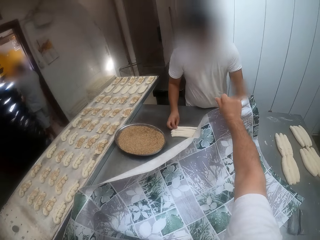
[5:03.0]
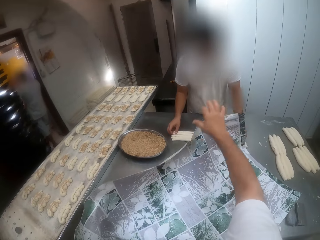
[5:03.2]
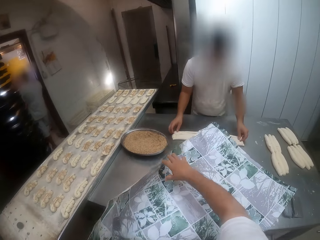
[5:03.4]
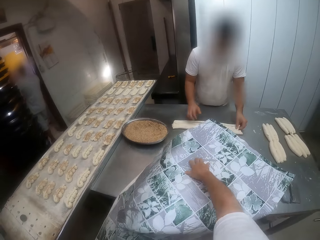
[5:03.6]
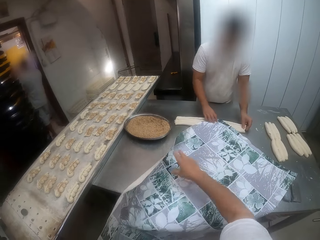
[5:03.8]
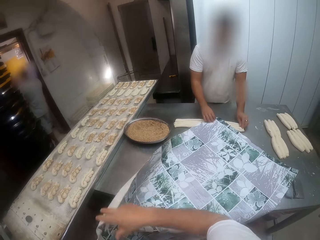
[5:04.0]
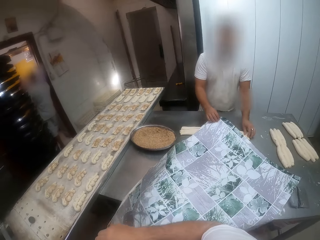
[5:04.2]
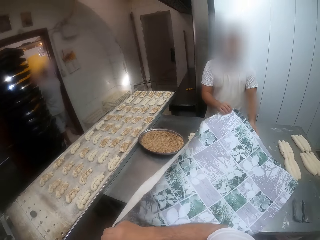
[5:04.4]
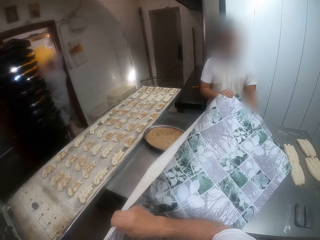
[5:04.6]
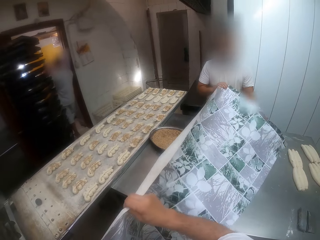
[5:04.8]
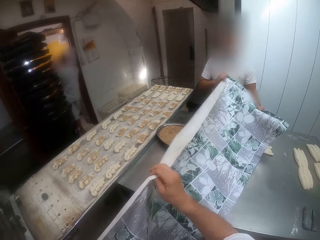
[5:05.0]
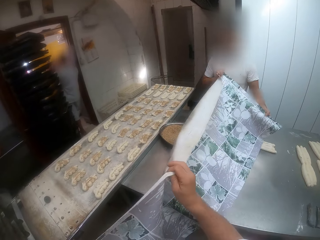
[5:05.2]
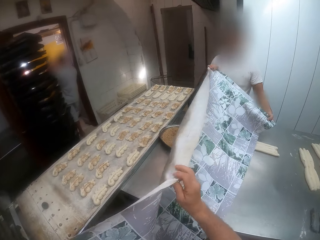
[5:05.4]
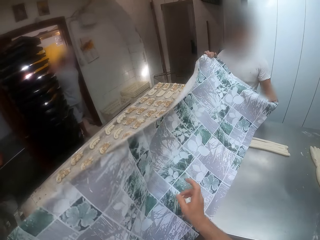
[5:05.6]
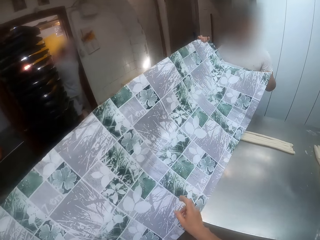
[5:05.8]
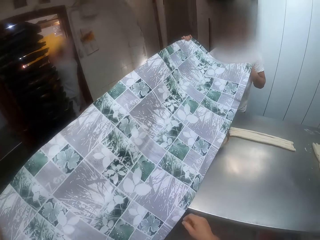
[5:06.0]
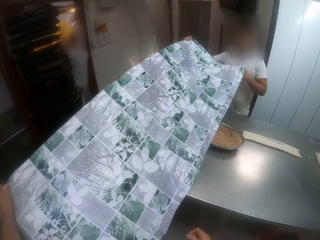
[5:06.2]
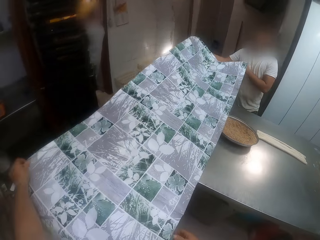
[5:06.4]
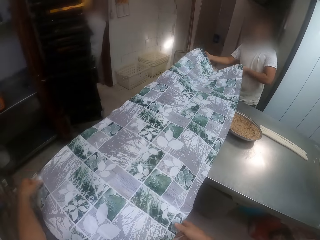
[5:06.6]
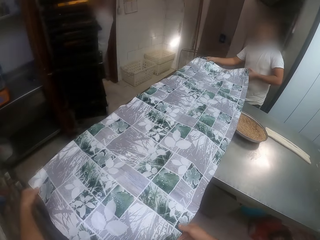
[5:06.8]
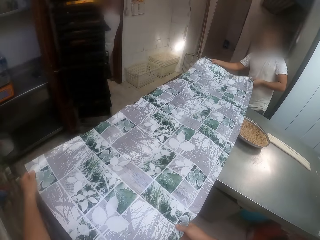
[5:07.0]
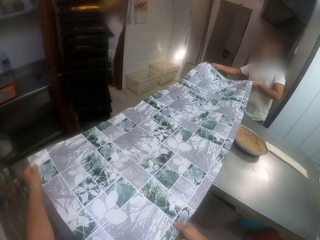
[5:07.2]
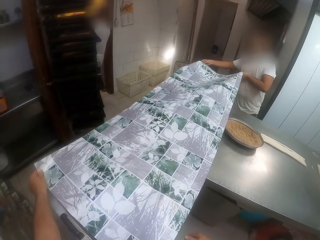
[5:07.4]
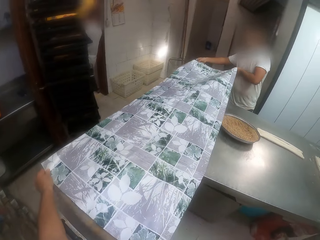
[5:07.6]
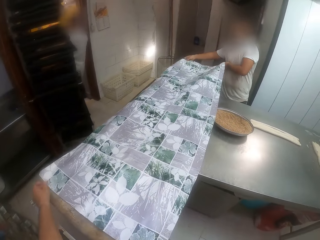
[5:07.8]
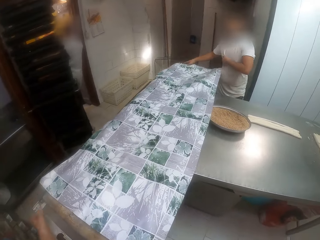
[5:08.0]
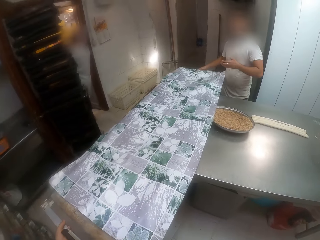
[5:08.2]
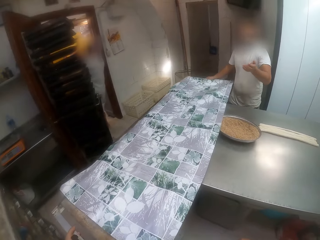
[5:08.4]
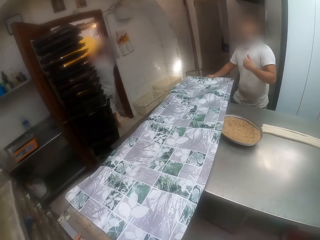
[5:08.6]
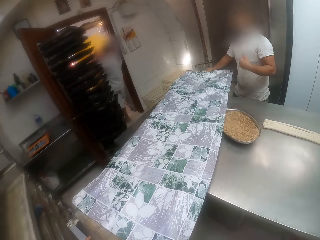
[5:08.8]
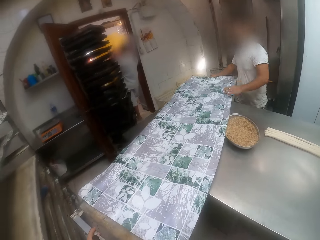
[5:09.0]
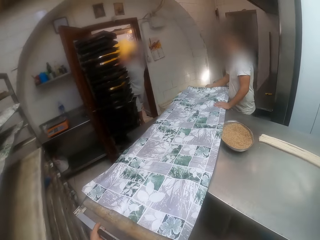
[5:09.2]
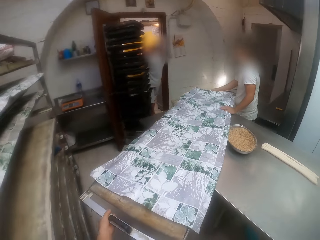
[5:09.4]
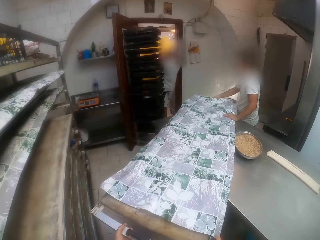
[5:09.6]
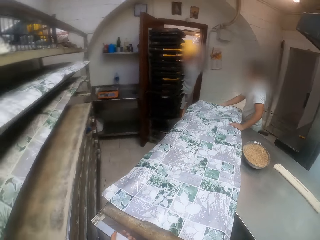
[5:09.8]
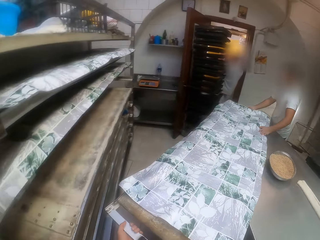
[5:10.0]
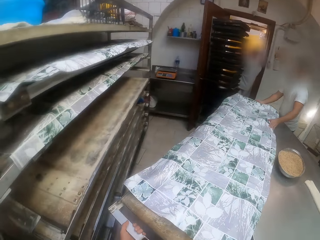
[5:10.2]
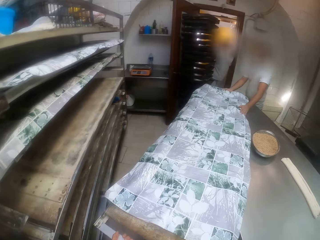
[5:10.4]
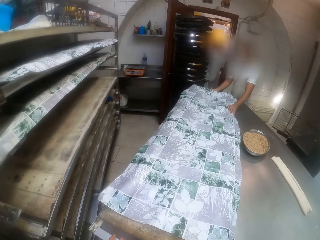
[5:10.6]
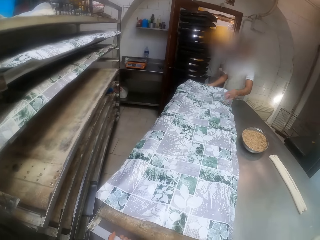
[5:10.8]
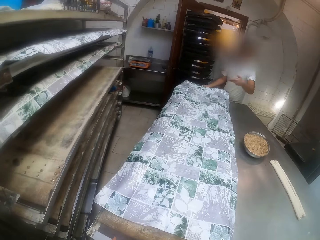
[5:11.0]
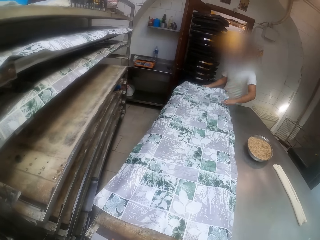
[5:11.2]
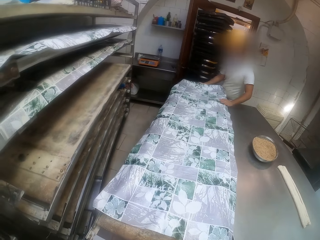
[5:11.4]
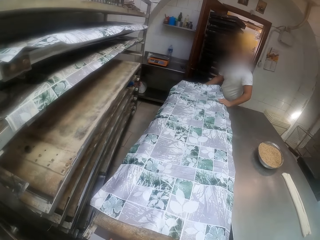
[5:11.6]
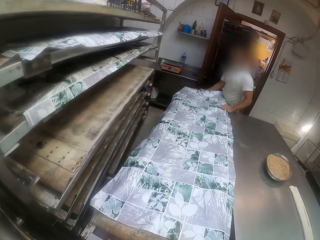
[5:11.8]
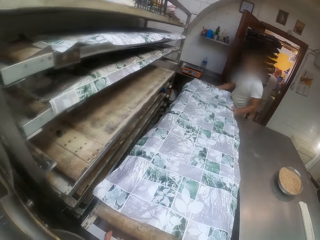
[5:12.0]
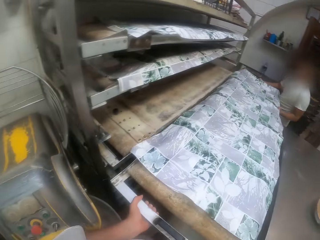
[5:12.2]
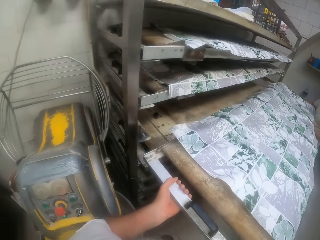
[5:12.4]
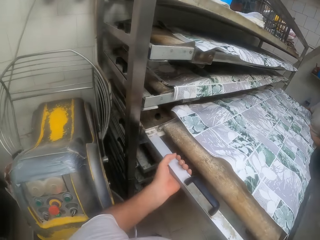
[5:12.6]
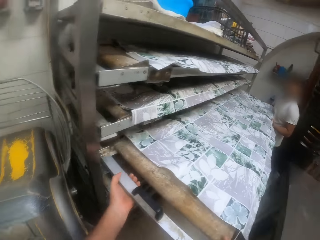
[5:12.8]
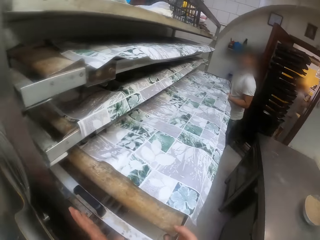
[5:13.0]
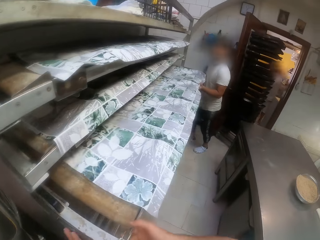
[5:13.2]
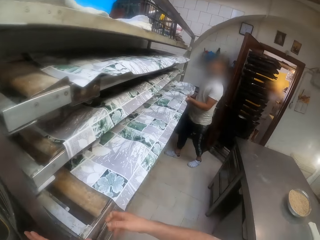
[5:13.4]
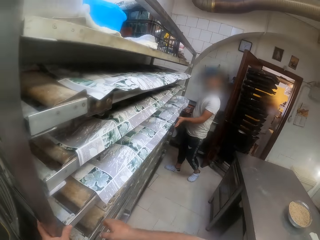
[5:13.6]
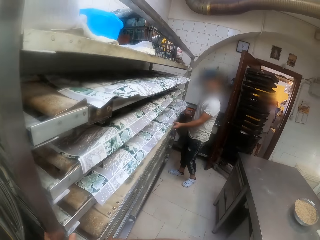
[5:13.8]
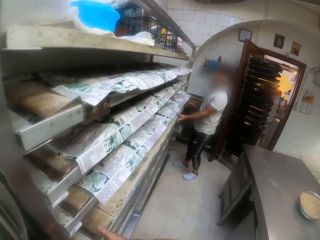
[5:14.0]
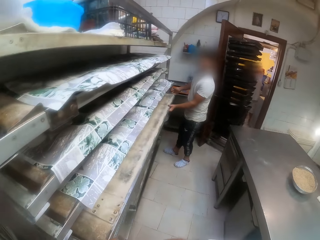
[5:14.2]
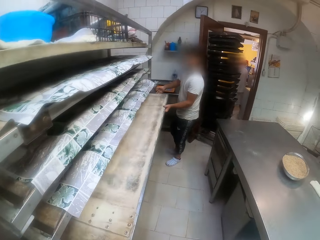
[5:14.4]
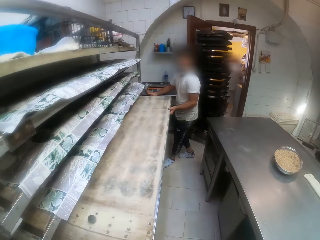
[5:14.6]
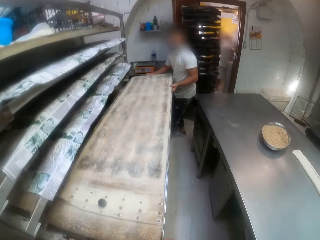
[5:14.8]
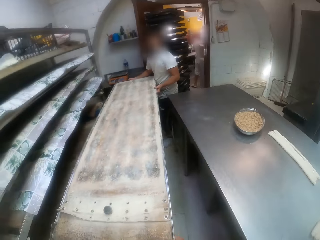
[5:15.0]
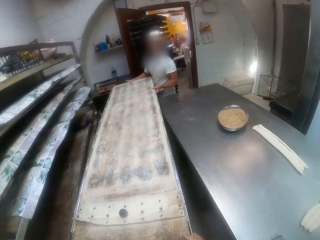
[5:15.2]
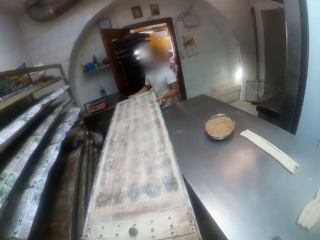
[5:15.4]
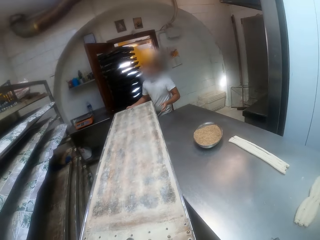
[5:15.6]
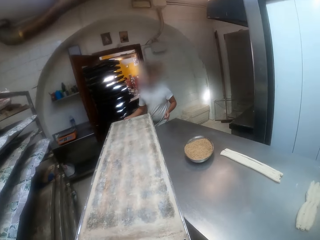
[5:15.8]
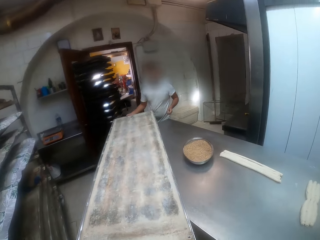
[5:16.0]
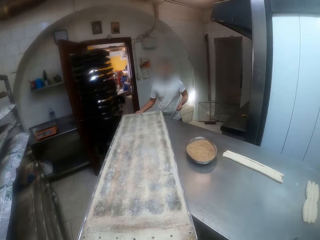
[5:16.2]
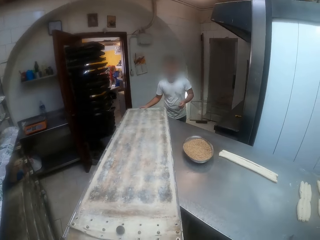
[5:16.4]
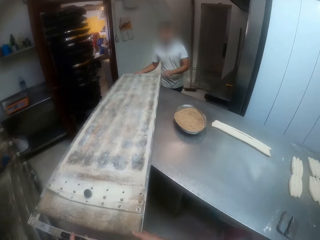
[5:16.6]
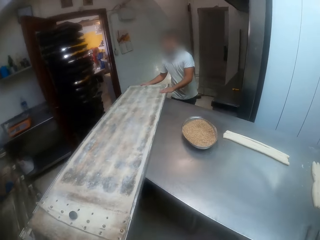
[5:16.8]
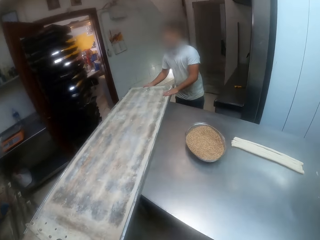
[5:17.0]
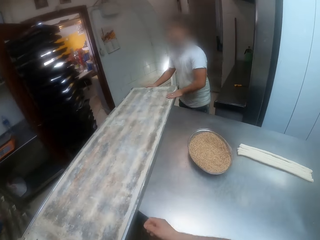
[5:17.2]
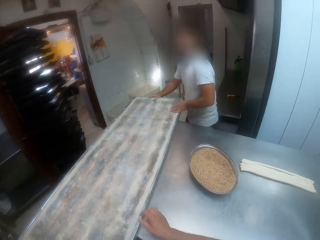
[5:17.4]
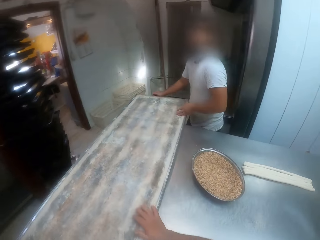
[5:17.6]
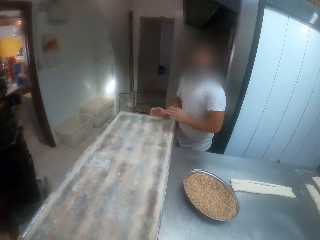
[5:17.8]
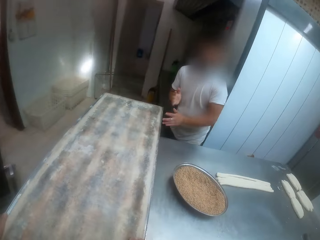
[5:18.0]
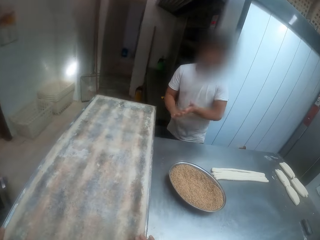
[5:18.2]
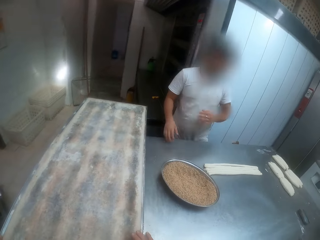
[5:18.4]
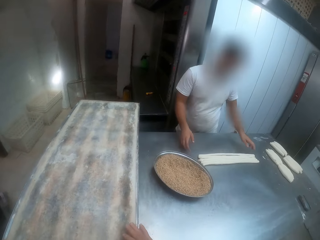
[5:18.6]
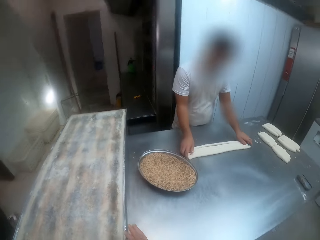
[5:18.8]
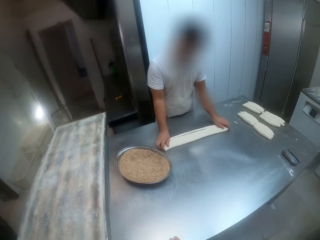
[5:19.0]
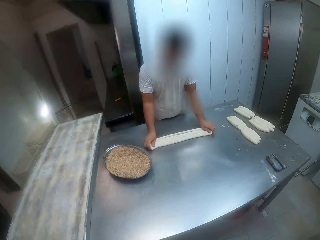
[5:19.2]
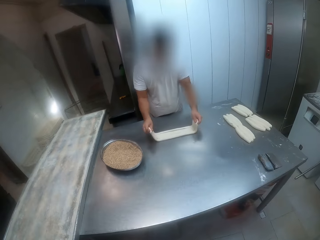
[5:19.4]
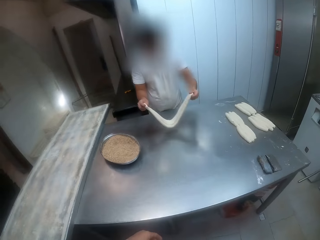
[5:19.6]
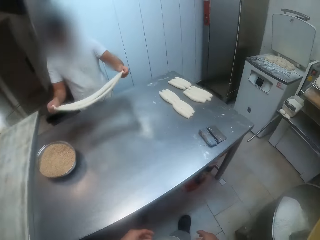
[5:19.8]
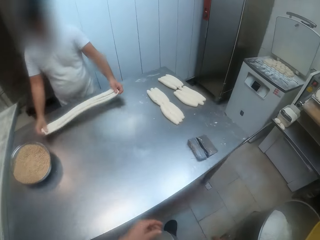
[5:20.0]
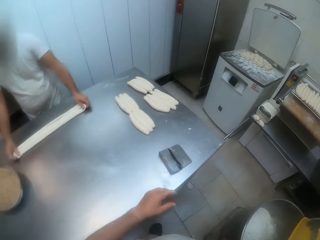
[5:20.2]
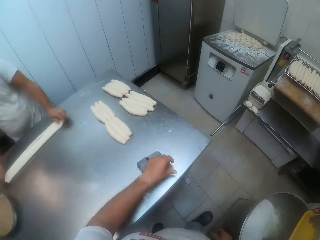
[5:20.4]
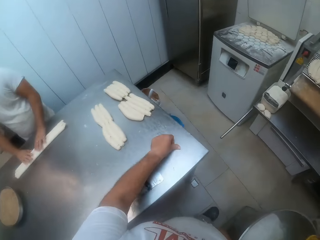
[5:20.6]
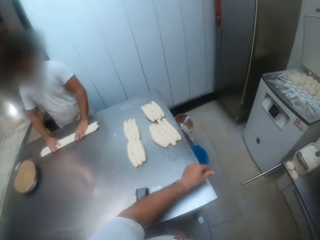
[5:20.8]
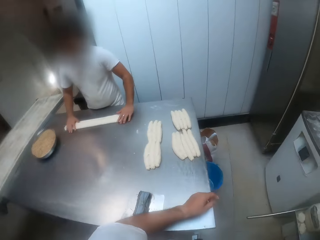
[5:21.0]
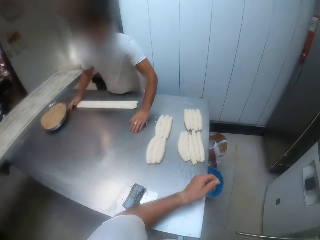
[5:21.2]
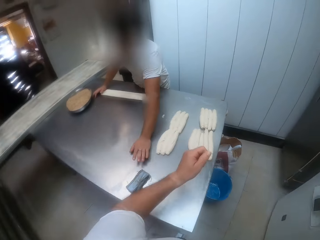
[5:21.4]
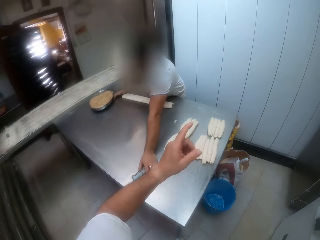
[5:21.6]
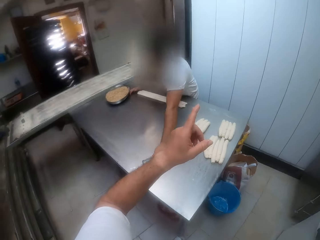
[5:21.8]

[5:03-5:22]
The camera wearer passes the paper foil to a man with his right hand. The man holds the paper foil. The camera wearer places the paper foil on the baking sheet or board with the man. He covers the board. He carries the baking sheet with the man from the rolling table using both hands. He pushes the board. He lifts the board. He places the baking sheet on a trolley with the man using both hands. He picks the baking sheet from the trolley with the man using both hands. He pushes the board. He places the baking sheet on the rolling table with the man using both hands. He lifts the board. The man holds the dough and lifts the dough. The camera wearer wipes his left thumb on the rolling table.

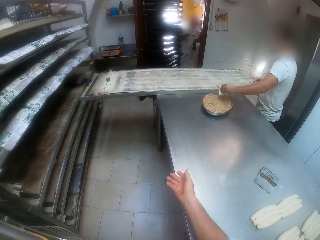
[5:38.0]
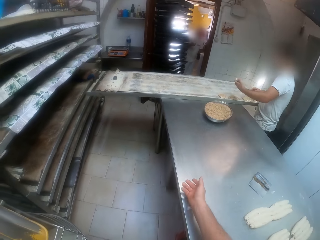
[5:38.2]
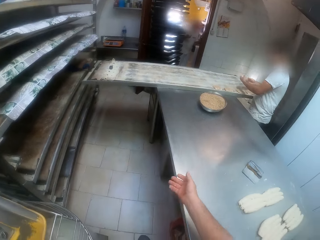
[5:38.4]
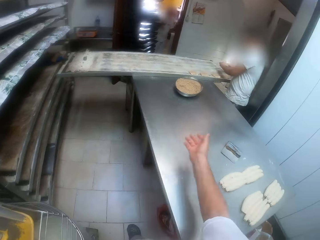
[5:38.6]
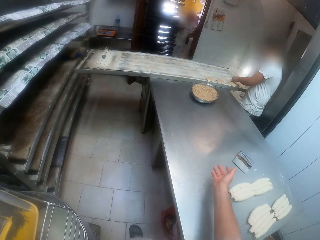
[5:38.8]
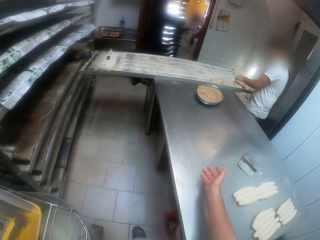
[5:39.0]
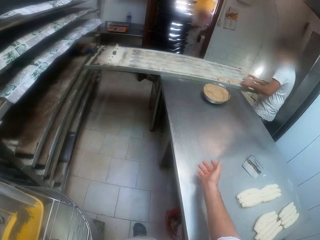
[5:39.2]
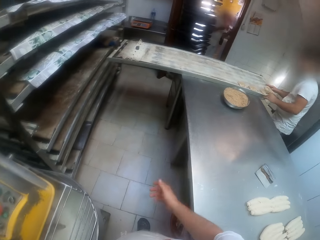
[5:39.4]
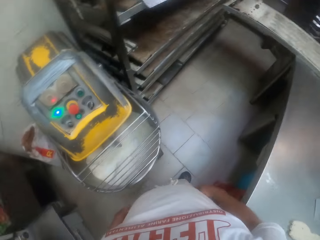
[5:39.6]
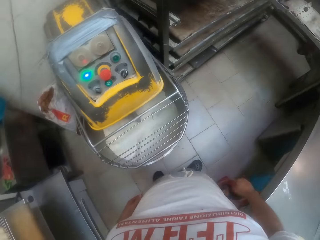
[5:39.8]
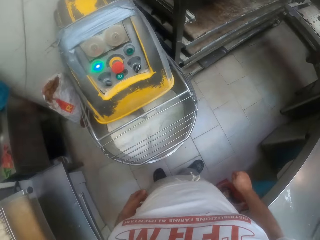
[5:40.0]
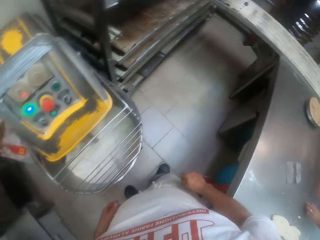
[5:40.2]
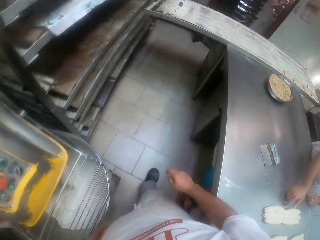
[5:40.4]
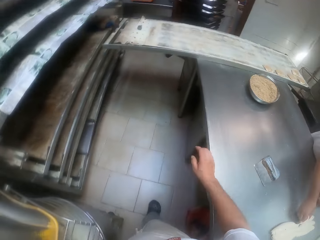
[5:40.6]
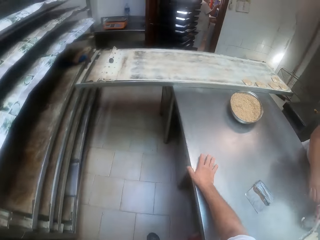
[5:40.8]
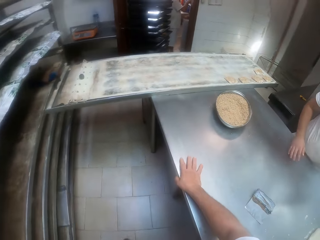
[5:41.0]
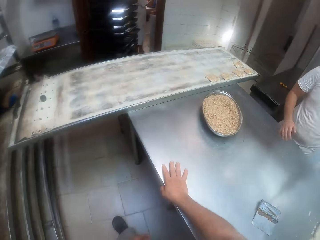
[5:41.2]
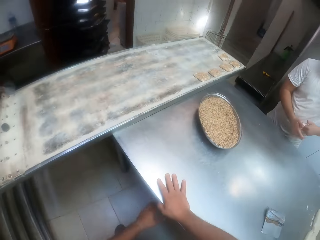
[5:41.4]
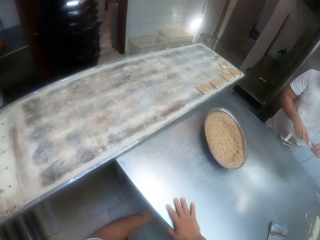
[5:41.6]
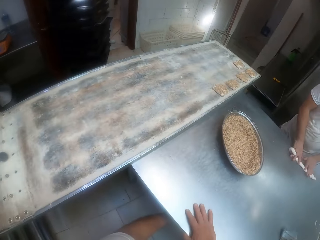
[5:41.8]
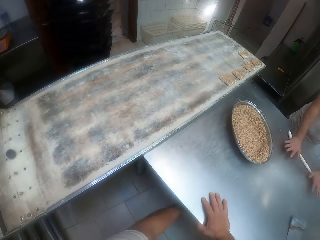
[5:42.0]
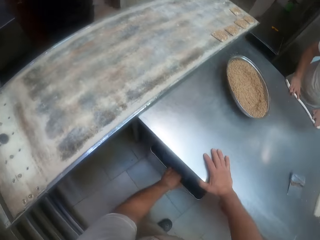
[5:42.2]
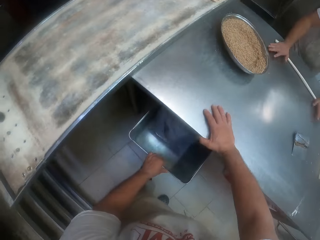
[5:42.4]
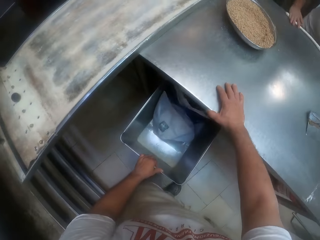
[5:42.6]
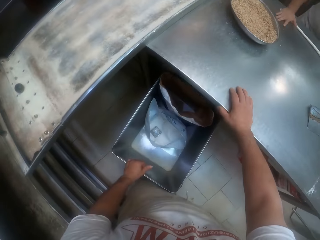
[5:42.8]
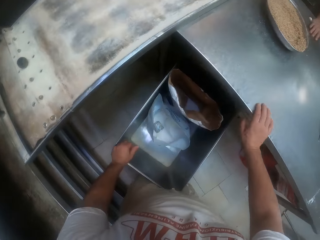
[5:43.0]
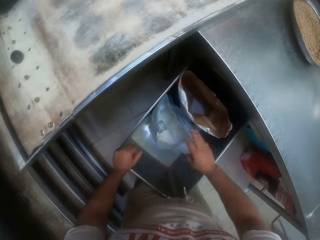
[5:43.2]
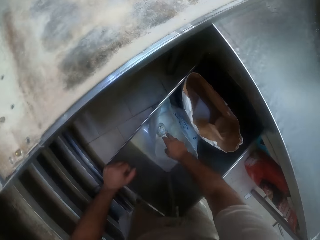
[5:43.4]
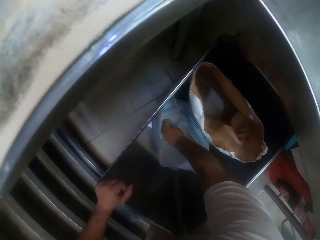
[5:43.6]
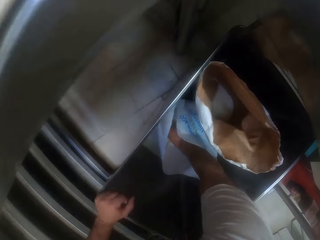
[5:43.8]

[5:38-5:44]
A man places the dough on the board. The camera wearer places his right hand on the rolling table. The man rolls the dough. The camera wearer draws a container under the rolling table with his left hand. He picks up a cup of baking powder from a bag in the container with his right hand. He opens the drawer.
